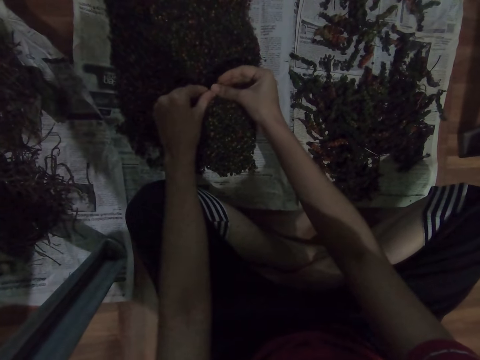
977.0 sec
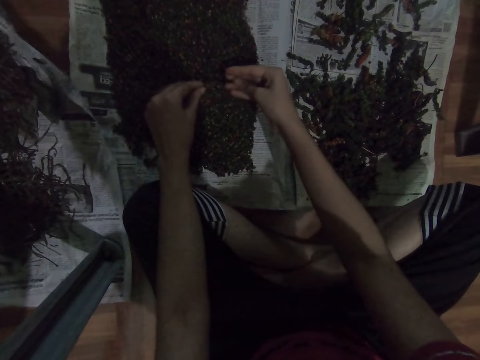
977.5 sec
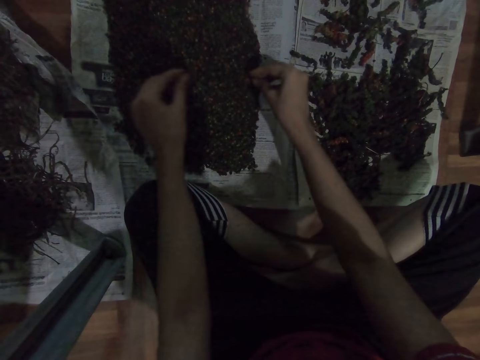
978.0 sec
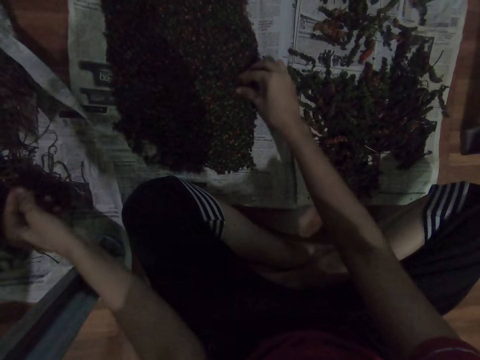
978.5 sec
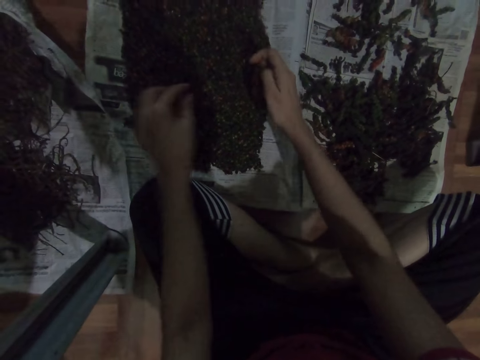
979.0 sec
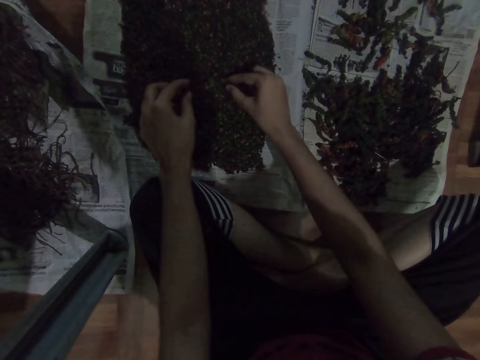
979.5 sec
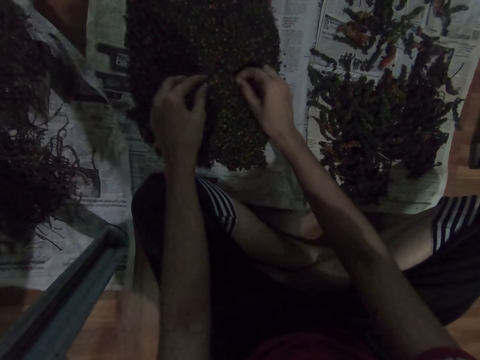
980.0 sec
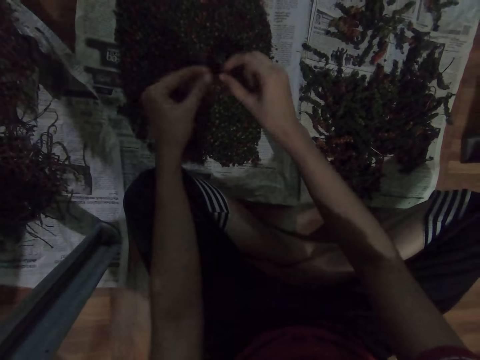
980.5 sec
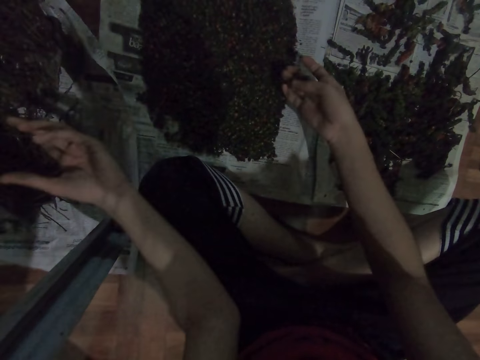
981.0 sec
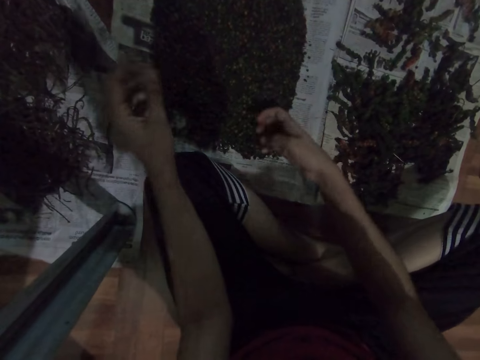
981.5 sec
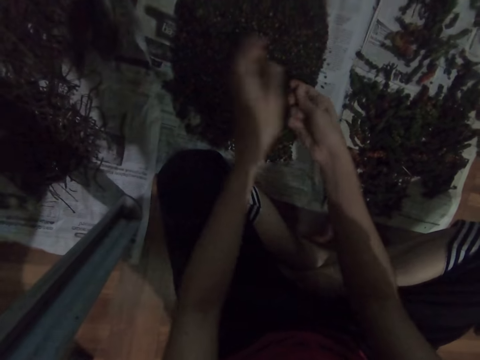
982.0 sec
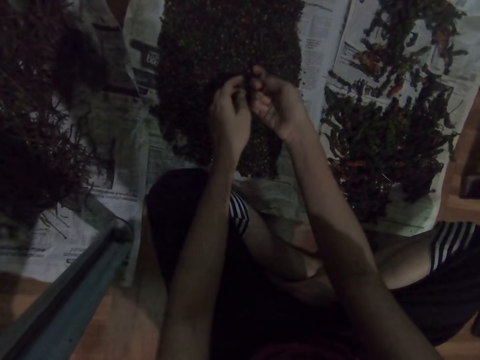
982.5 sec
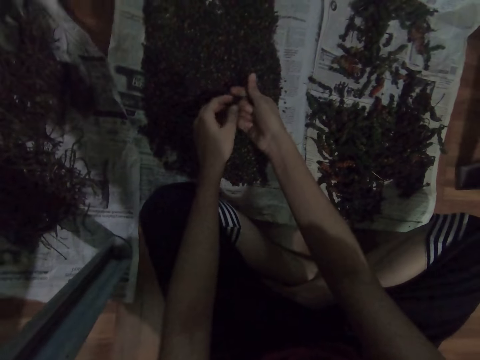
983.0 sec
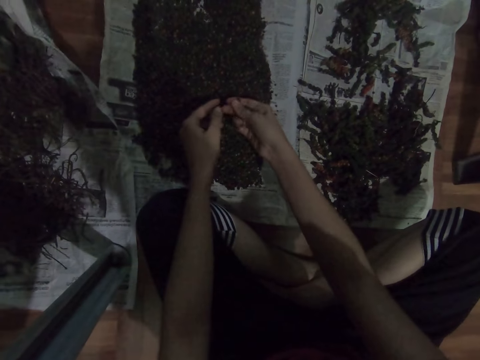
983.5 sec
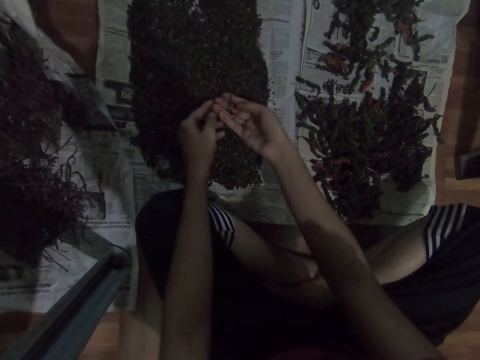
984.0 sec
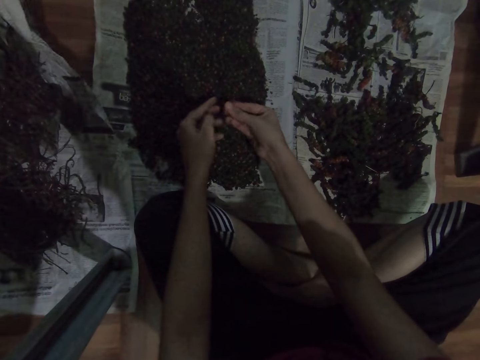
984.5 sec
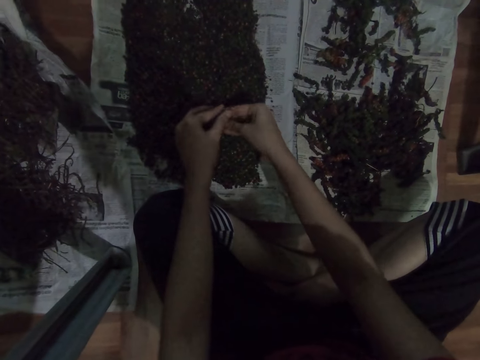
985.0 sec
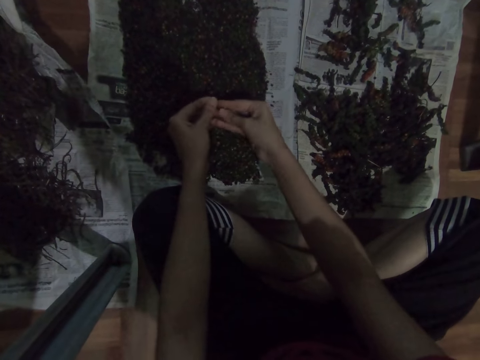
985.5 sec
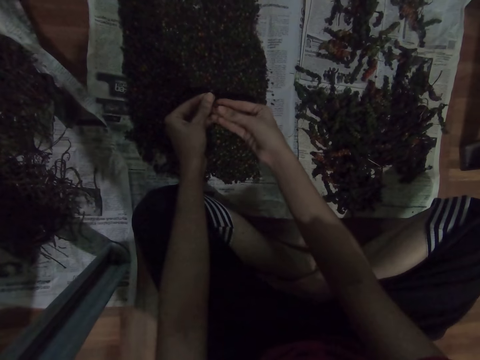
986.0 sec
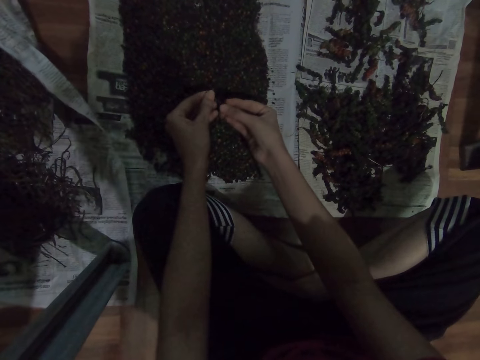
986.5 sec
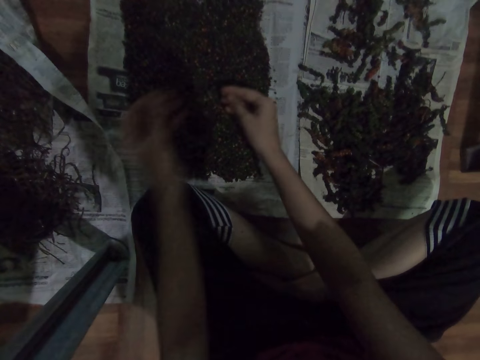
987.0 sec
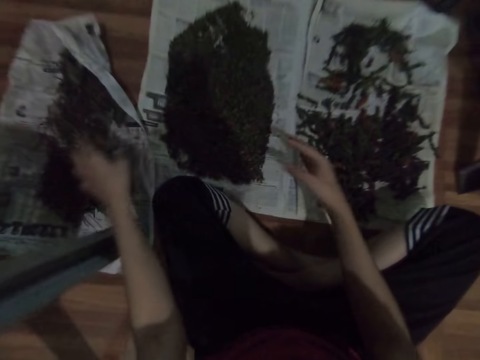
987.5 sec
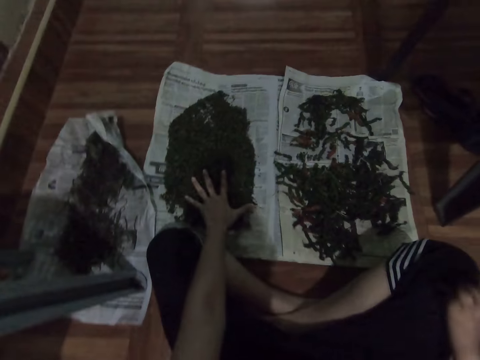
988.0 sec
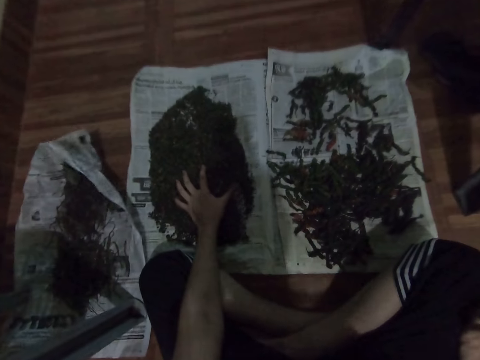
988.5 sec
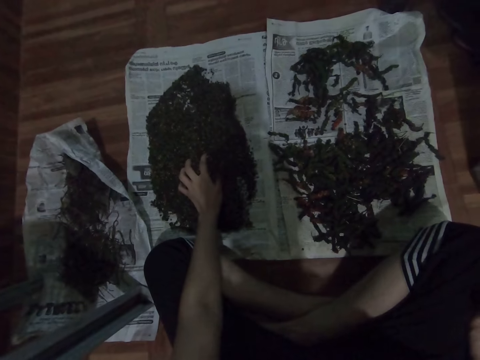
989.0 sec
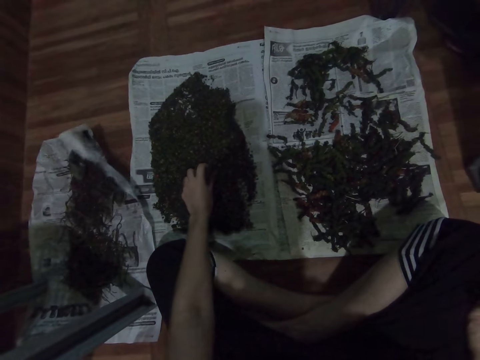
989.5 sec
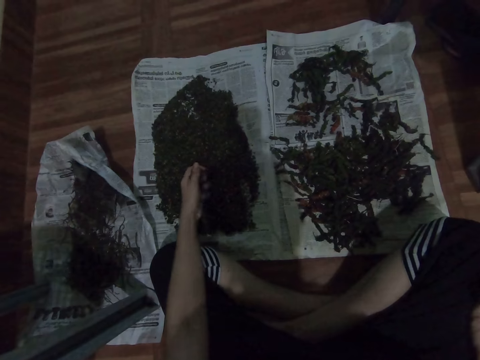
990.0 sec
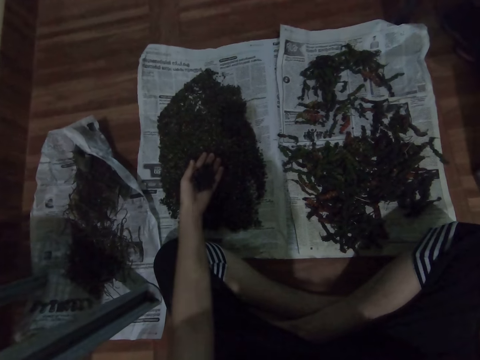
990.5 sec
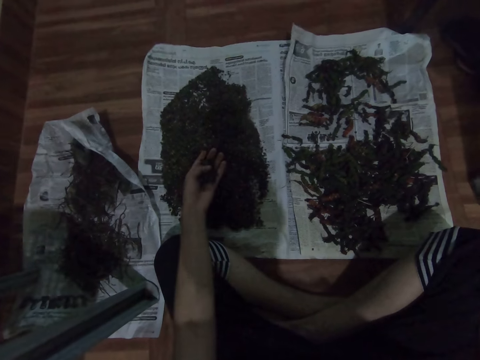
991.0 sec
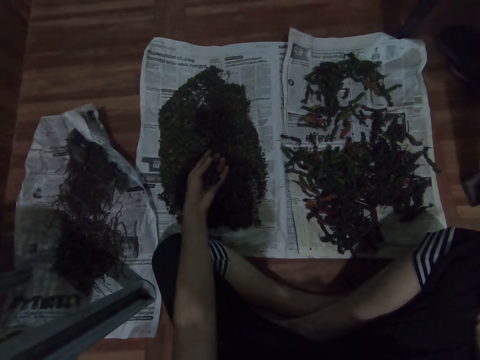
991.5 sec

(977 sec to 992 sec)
The camera wearer drops something. They pick up something. They throw something. They clean something. They throw something. They collect something.

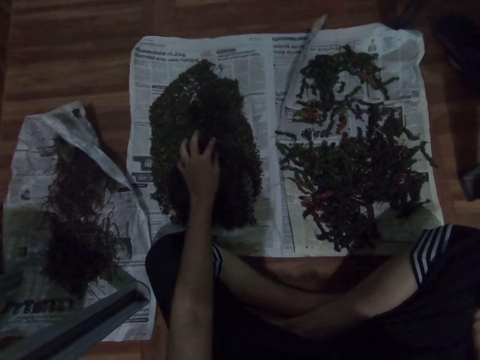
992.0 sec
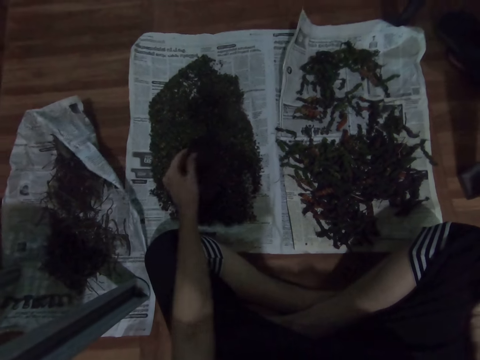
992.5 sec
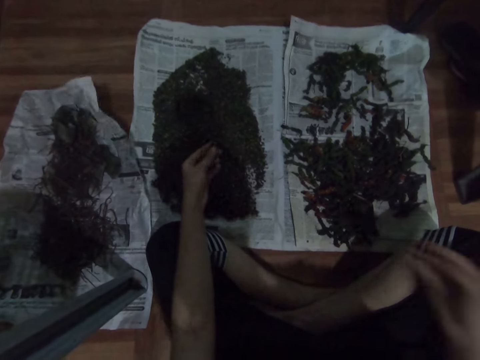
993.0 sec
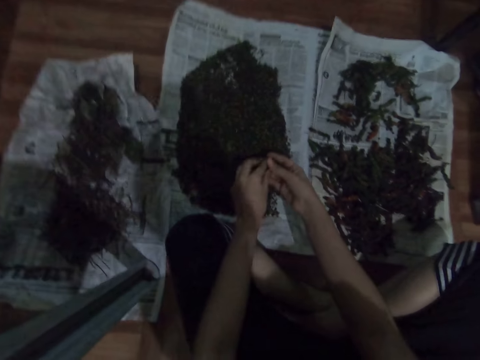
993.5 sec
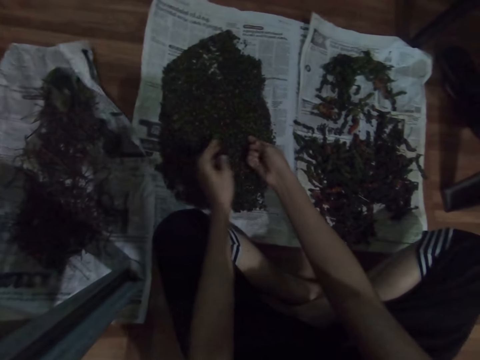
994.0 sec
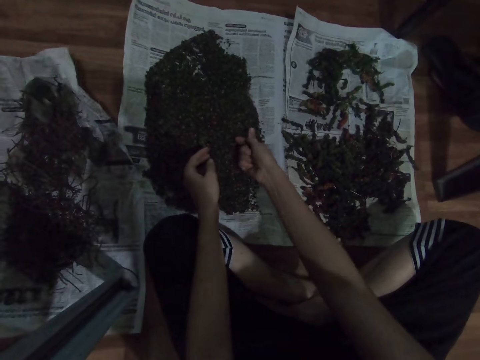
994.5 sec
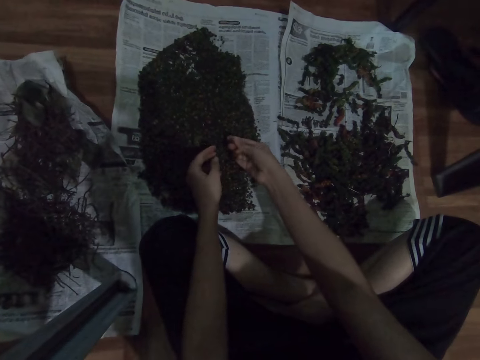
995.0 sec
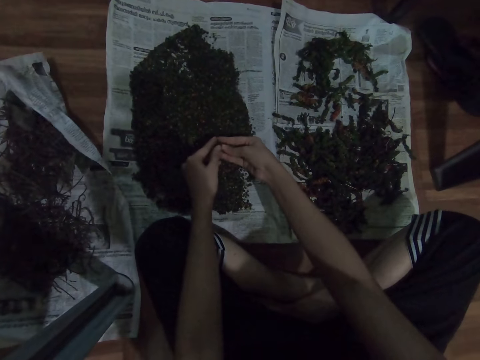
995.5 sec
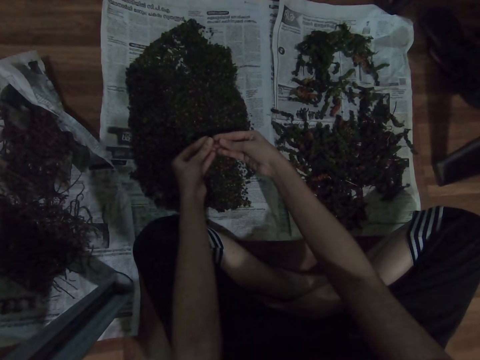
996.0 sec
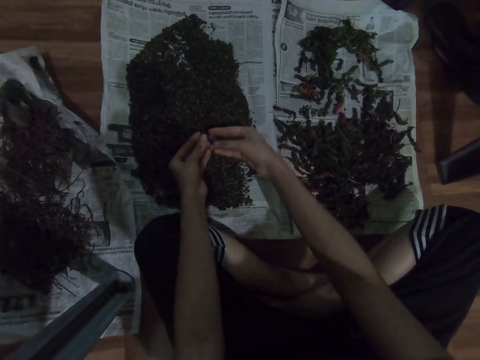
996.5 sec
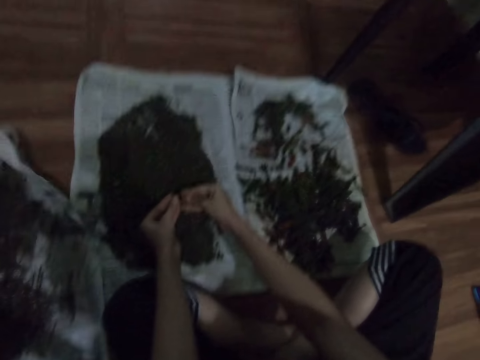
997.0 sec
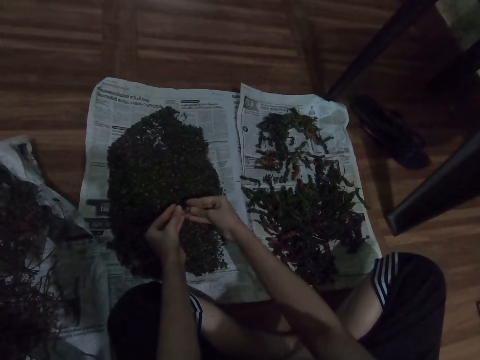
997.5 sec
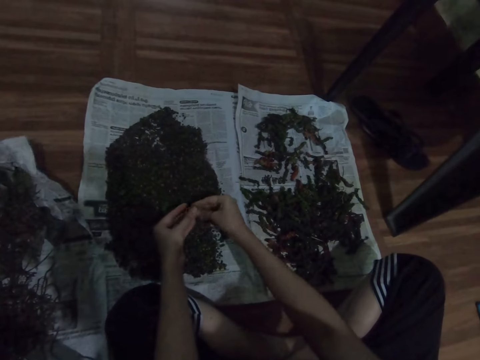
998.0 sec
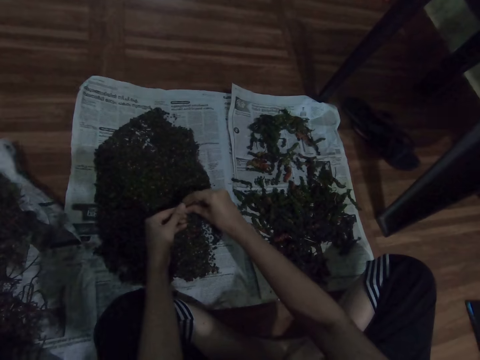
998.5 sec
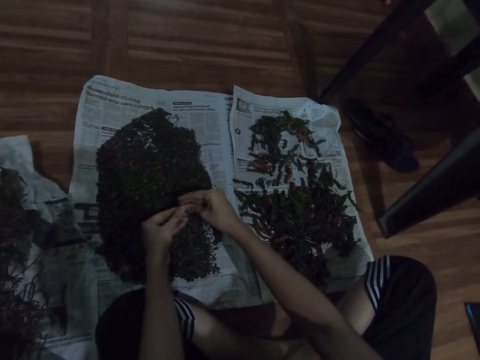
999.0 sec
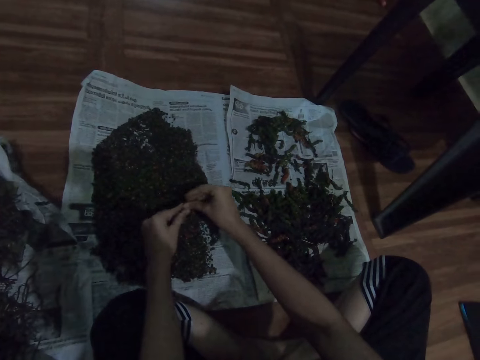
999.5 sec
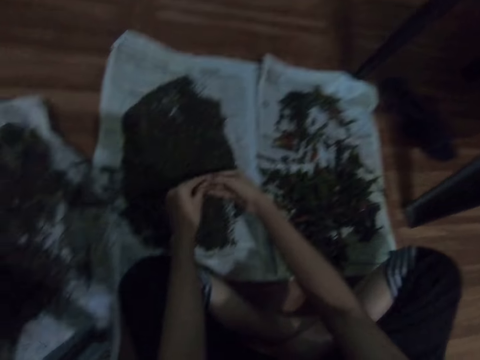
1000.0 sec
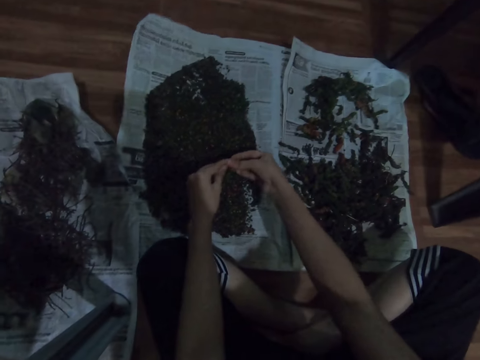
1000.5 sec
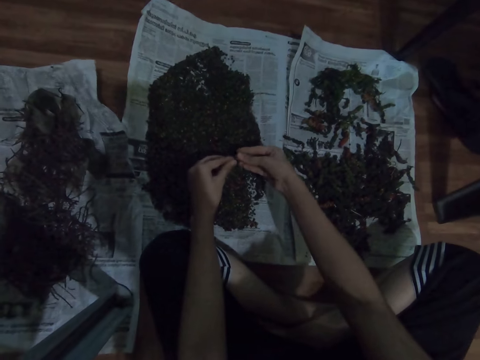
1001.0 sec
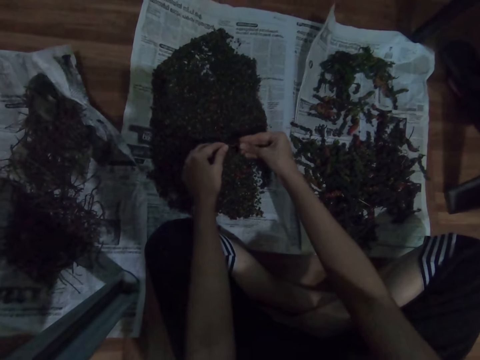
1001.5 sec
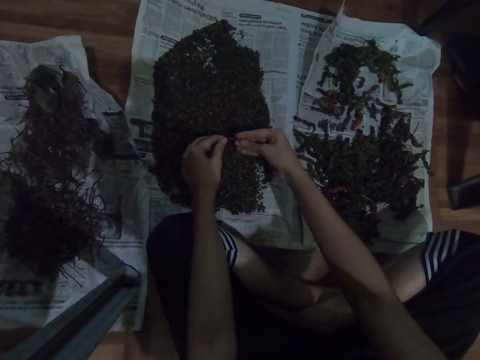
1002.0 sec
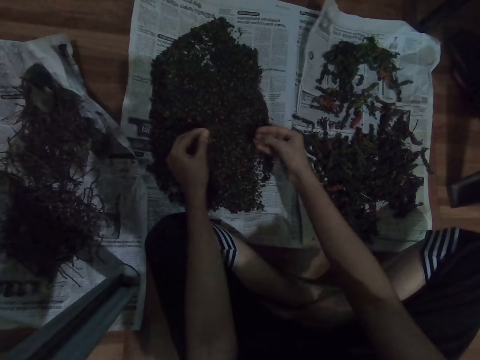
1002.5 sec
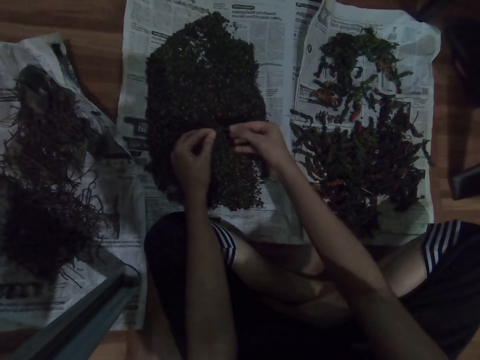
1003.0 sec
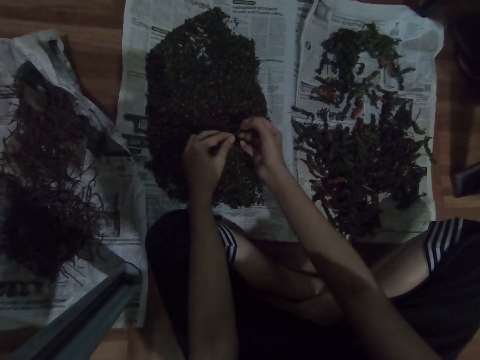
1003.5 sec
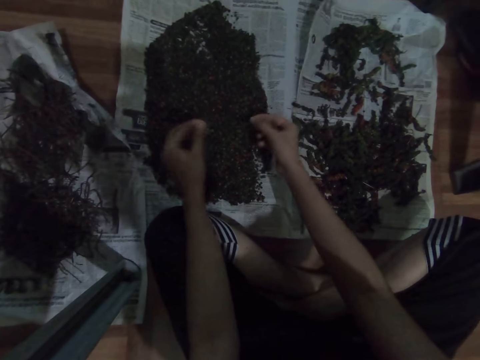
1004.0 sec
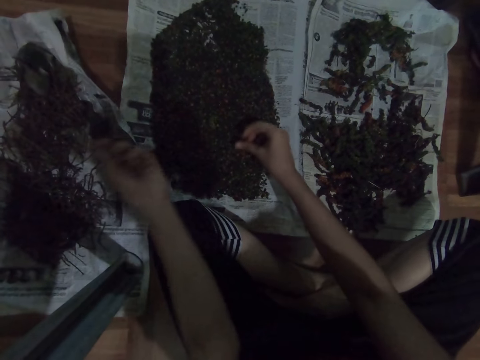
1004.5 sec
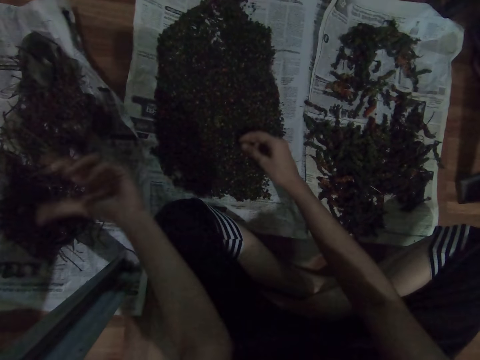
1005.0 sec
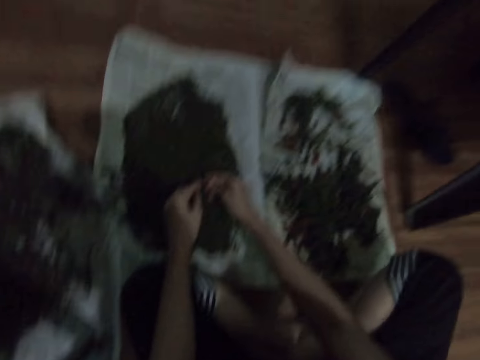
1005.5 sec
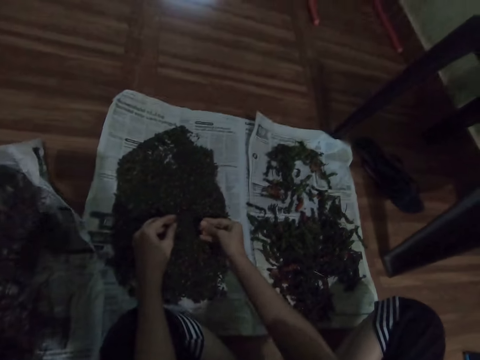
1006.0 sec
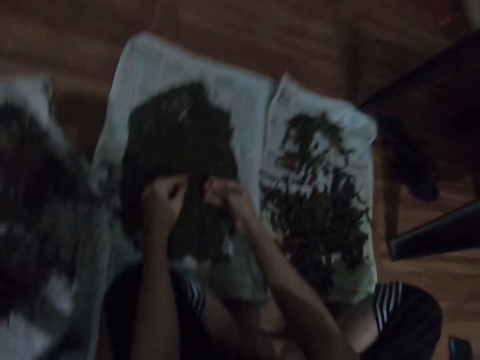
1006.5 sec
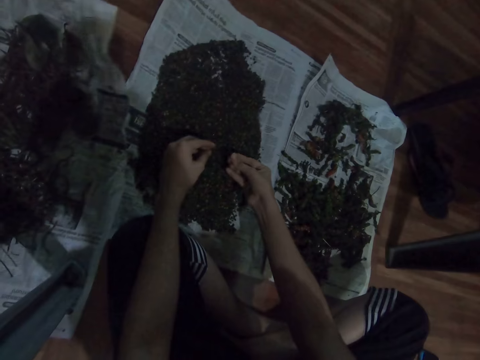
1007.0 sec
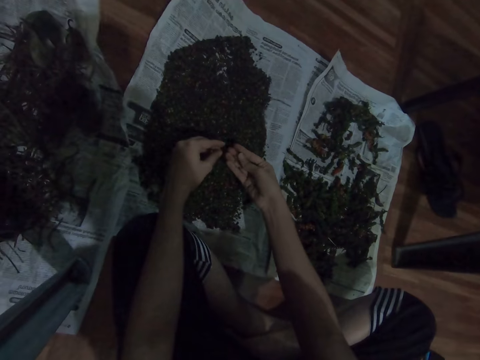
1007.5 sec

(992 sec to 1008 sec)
The camera wearer picks up something. They clean something. They throw something. They pick up something.
